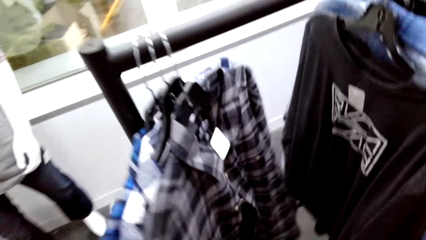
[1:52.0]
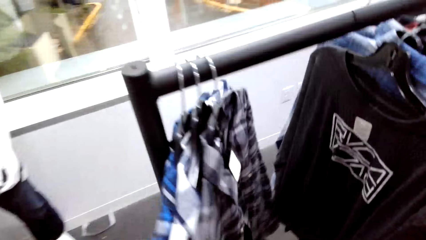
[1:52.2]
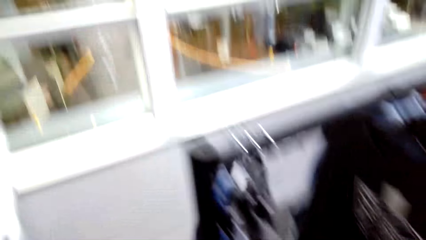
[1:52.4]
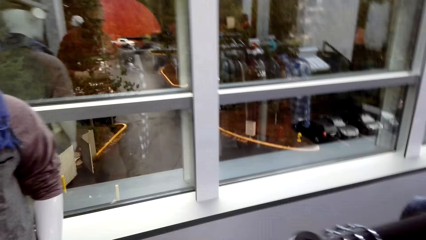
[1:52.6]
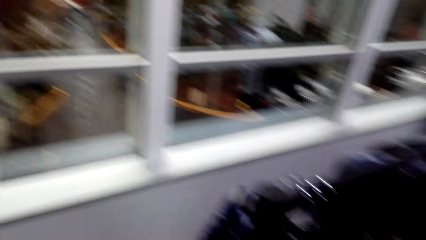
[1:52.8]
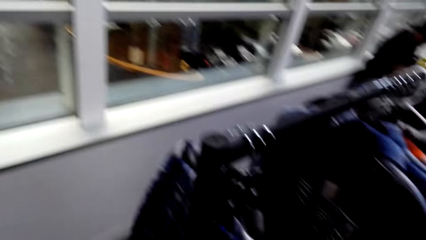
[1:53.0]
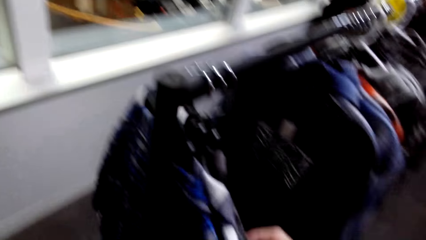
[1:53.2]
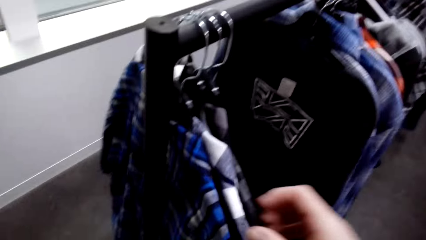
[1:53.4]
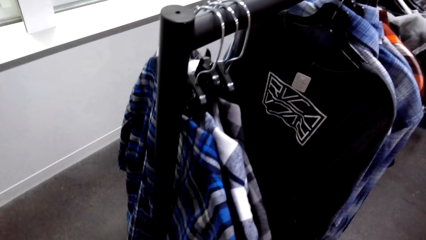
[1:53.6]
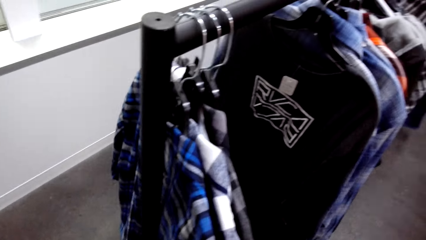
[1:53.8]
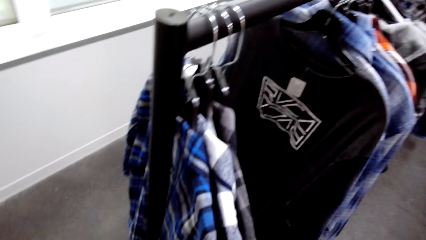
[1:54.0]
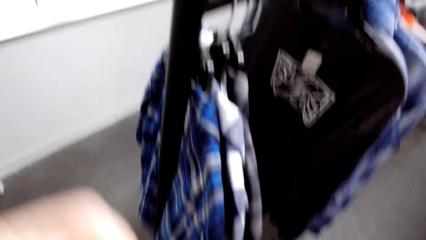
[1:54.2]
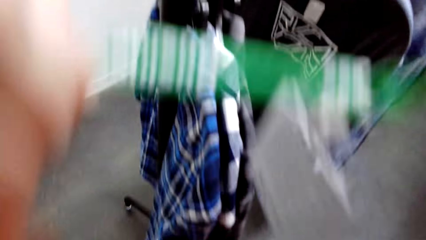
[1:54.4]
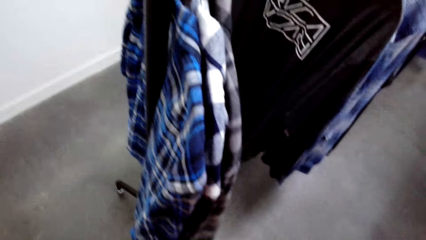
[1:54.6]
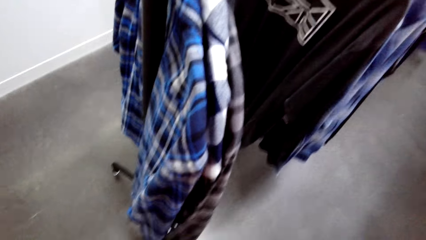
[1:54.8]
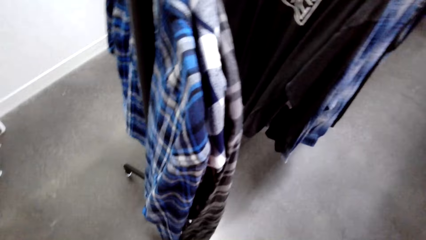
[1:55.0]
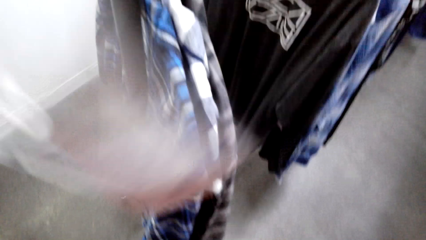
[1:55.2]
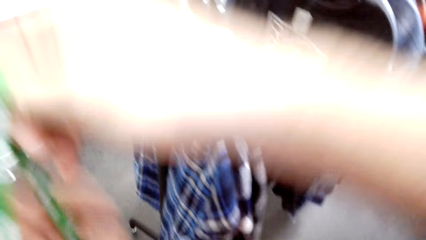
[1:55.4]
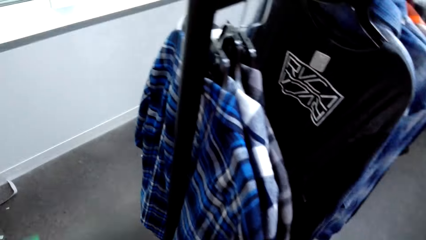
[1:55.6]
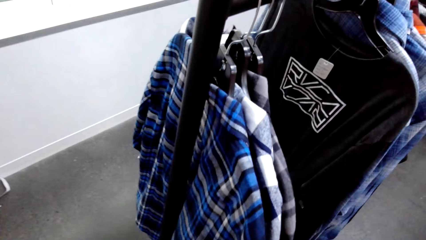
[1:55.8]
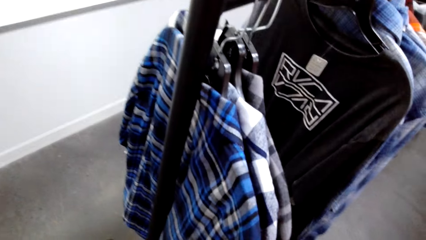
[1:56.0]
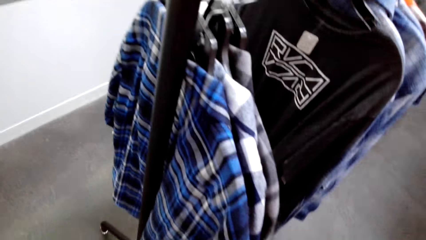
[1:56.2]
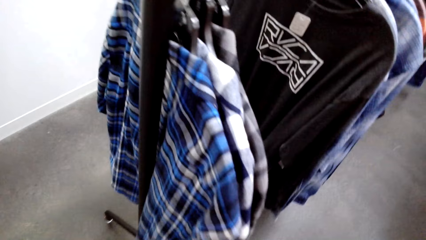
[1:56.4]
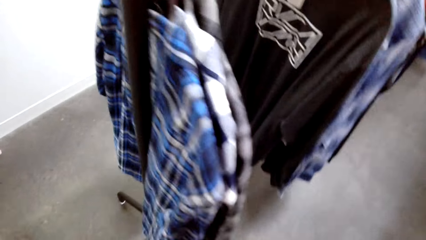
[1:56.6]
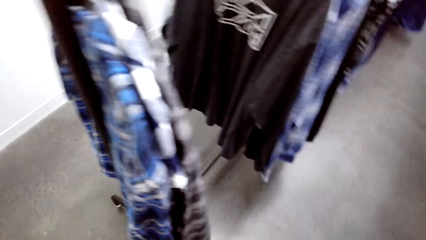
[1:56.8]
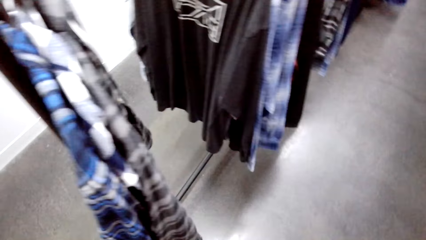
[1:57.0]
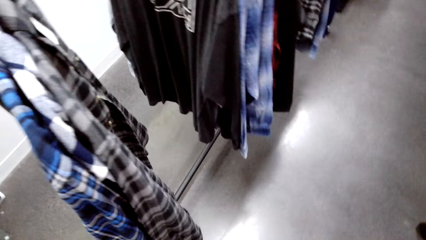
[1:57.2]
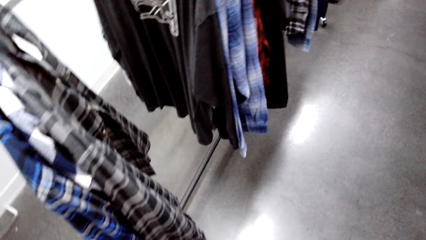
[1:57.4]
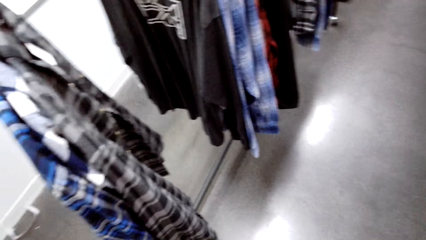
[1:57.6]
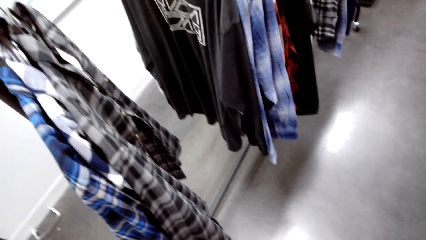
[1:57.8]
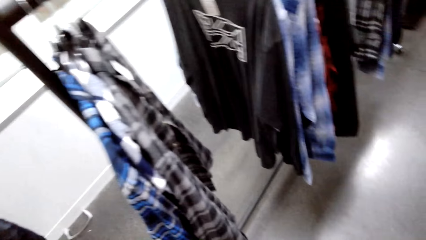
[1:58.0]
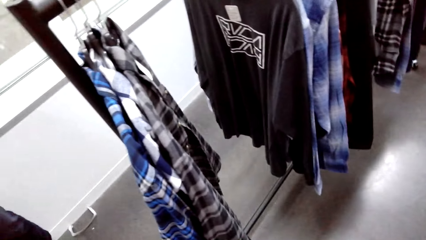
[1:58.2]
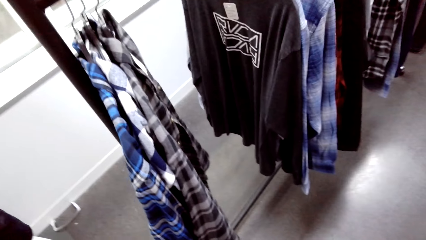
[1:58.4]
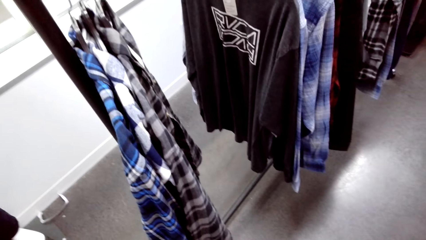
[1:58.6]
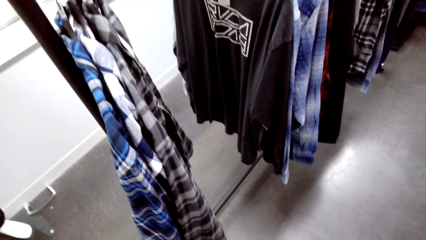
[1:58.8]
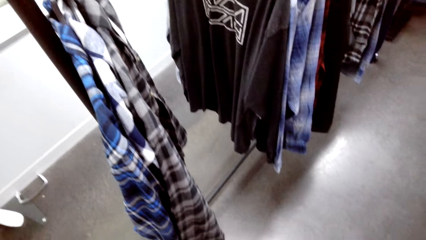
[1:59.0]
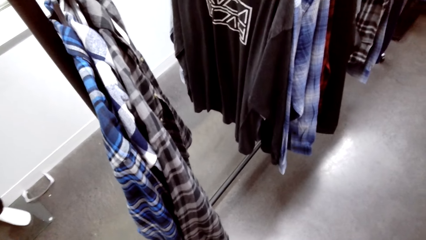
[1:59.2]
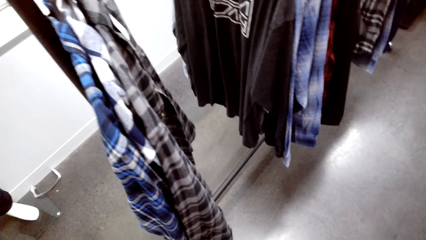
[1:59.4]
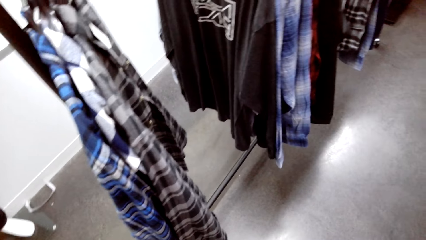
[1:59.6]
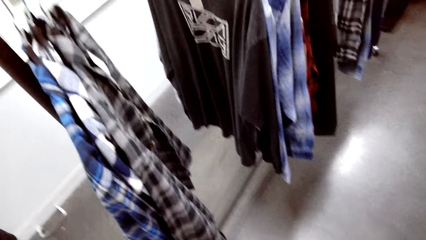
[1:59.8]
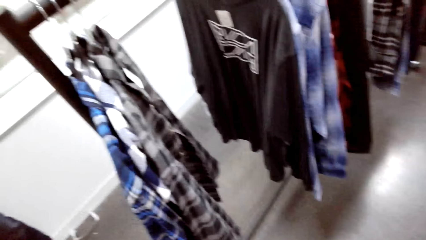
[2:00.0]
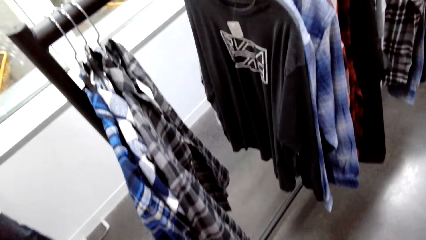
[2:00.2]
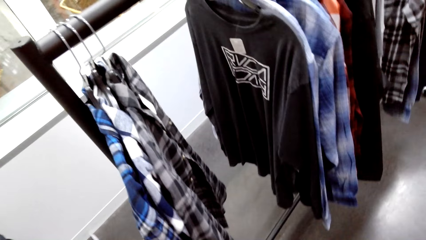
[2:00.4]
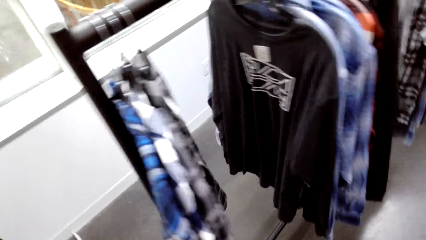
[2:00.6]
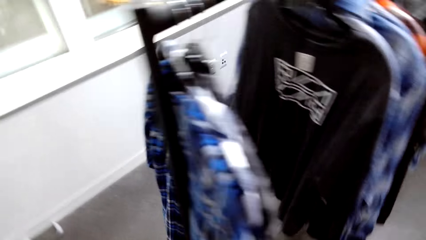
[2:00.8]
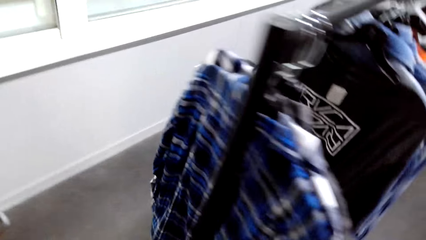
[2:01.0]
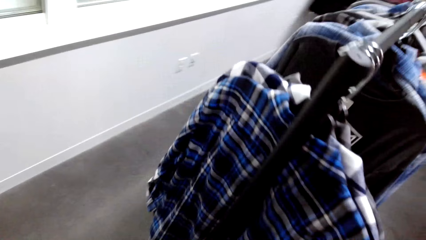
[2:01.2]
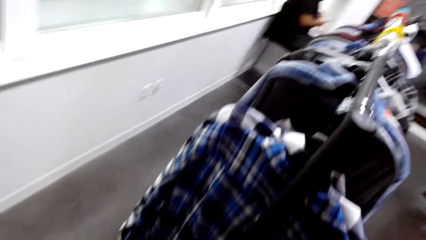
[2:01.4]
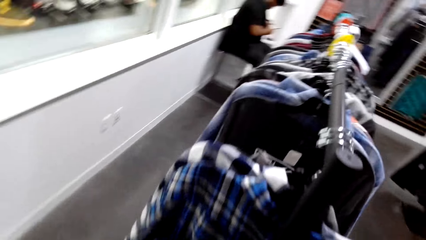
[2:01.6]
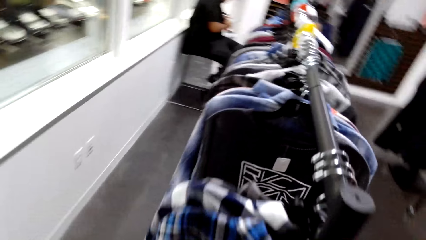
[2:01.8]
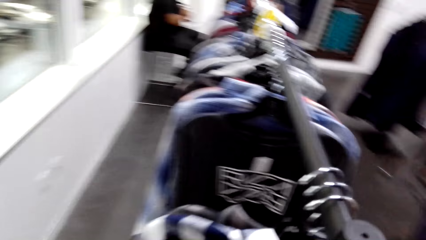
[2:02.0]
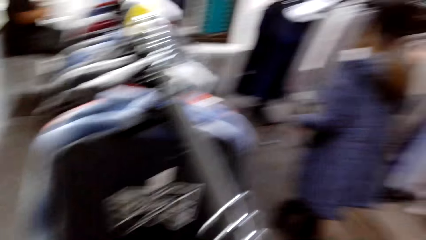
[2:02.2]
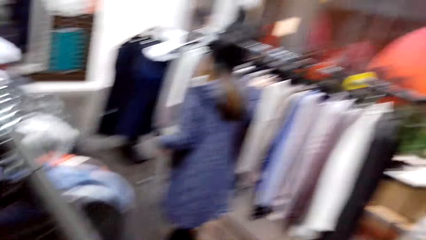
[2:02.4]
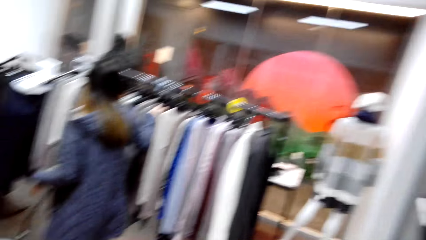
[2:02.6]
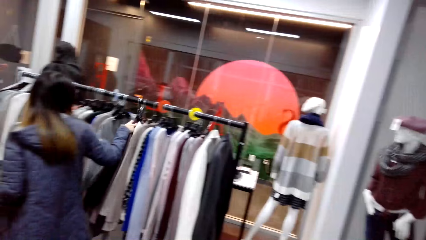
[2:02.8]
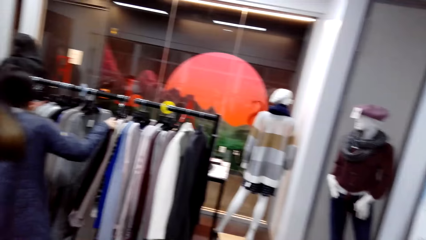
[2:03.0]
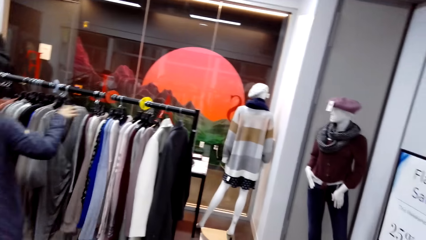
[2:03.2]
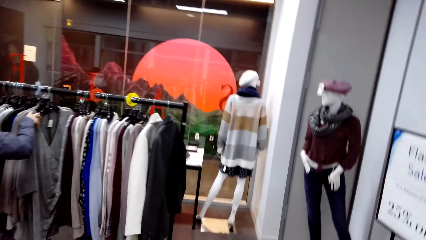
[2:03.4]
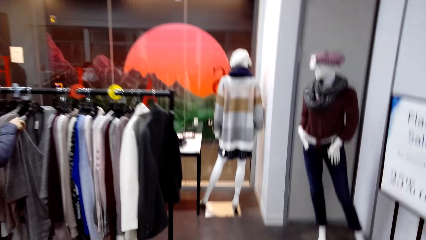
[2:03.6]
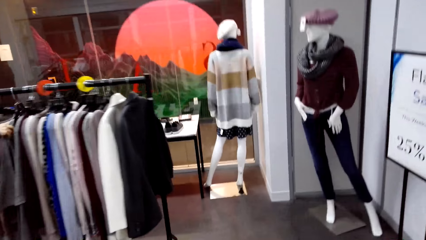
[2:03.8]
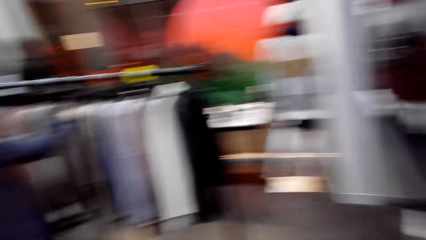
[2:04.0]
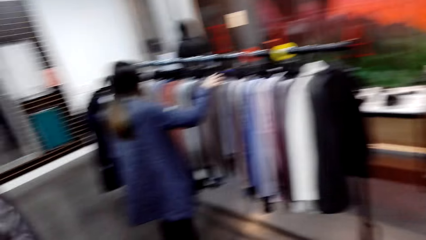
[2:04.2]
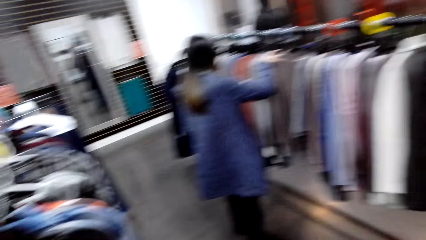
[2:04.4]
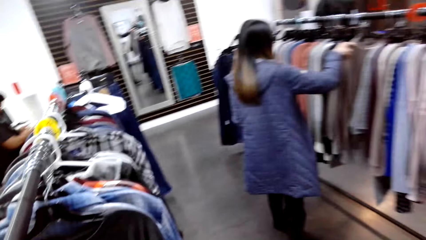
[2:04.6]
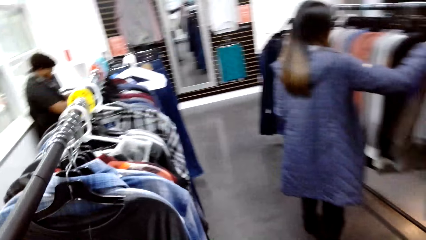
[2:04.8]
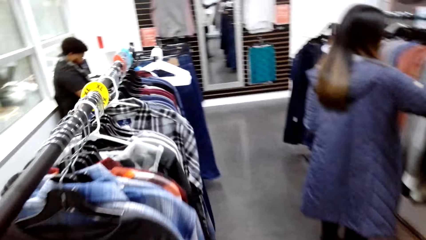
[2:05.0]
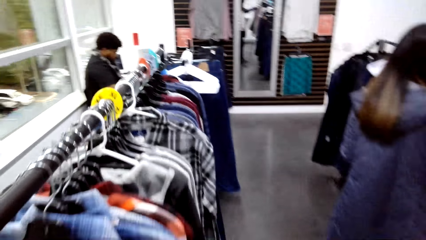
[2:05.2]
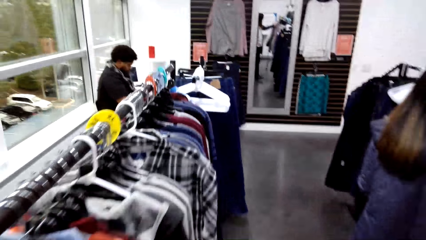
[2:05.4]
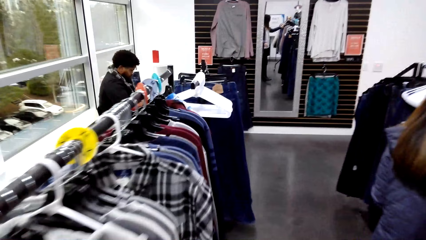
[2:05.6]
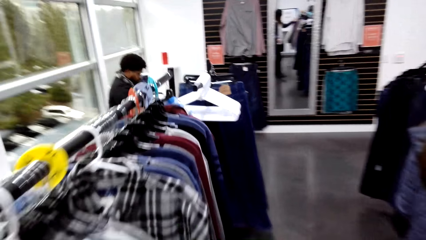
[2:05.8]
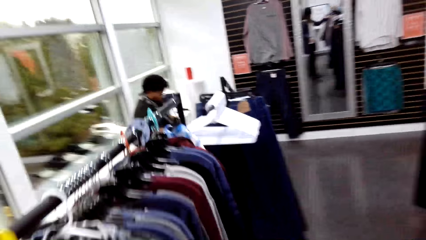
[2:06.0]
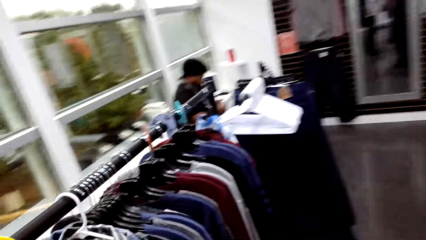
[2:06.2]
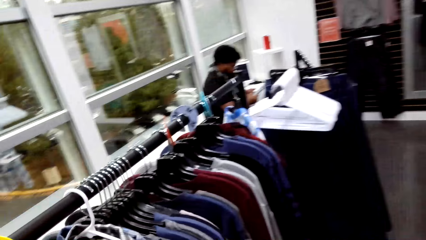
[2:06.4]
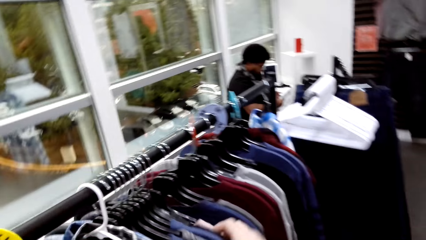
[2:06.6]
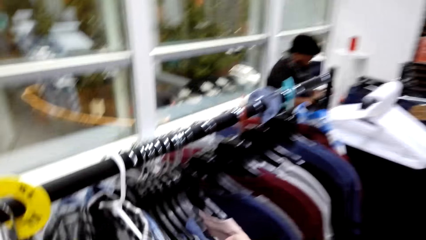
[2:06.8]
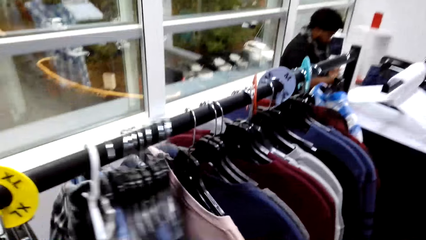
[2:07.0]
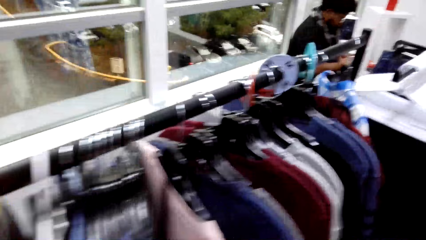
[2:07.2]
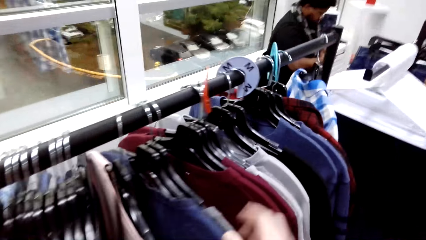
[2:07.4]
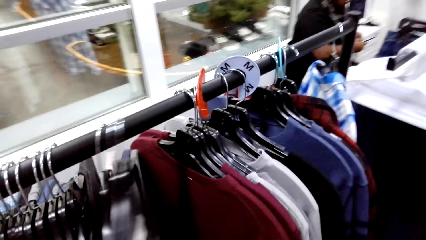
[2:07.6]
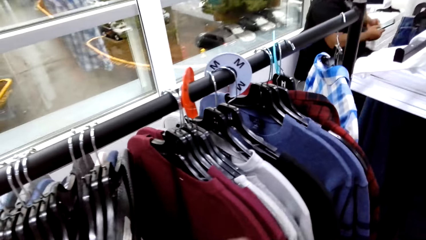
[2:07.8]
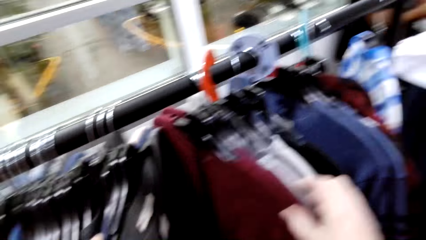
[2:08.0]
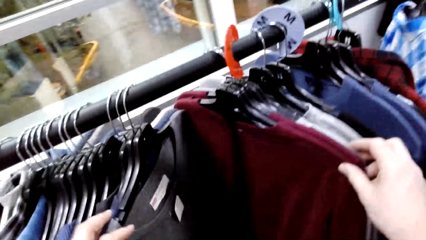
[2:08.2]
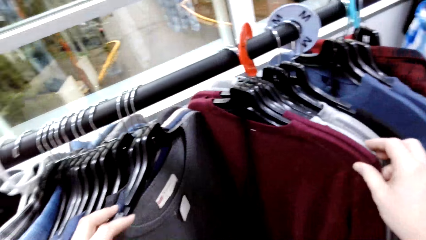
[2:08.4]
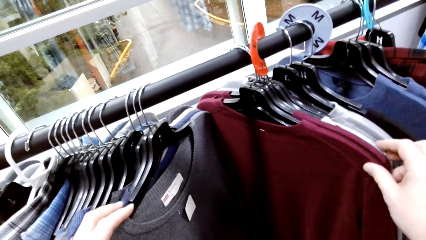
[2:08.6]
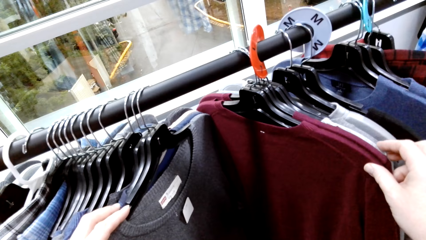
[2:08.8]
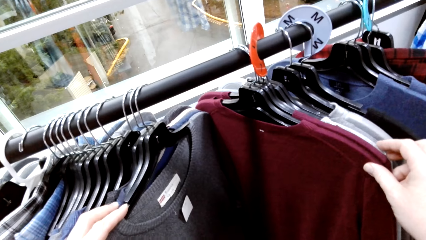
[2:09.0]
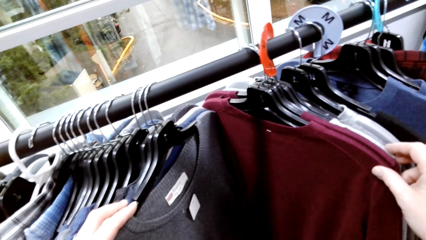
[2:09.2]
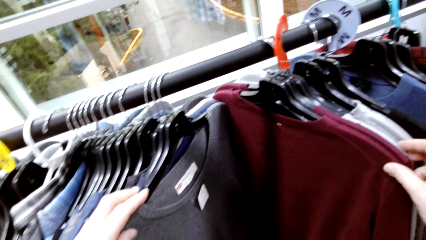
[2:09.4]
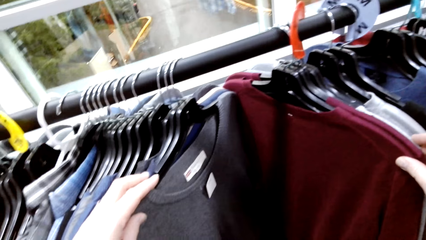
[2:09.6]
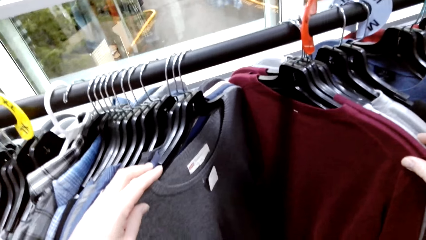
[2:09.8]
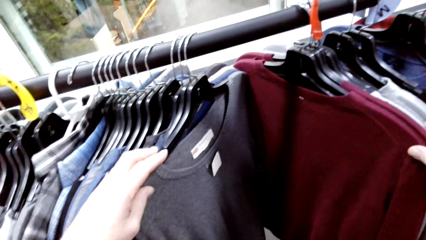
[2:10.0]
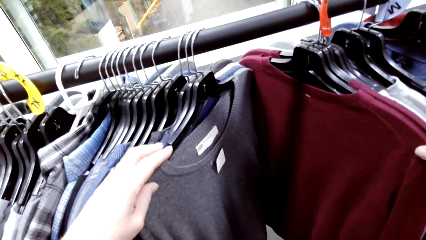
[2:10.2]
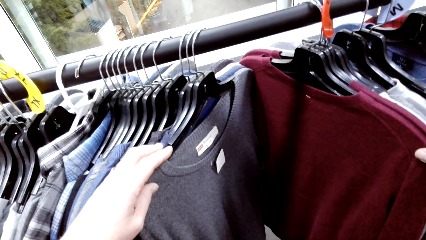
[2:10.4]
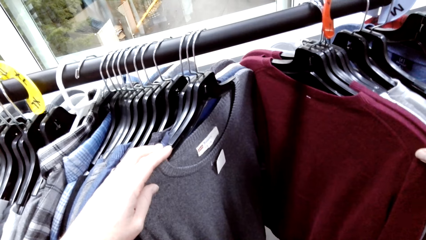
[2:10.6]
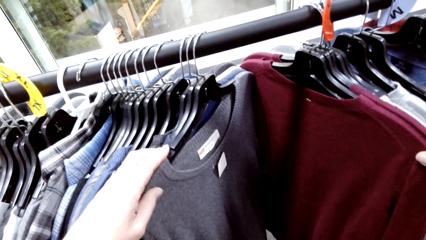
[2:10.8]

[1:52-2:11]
The camera wearer removes a tag. They move a top on the hanger. They move a shirt on the hanger.
